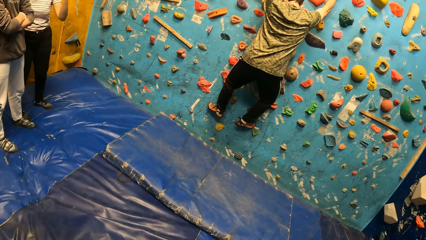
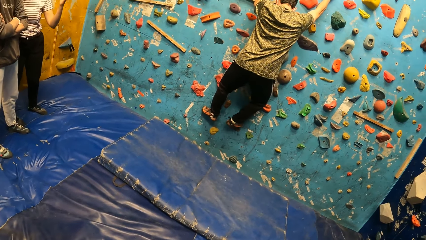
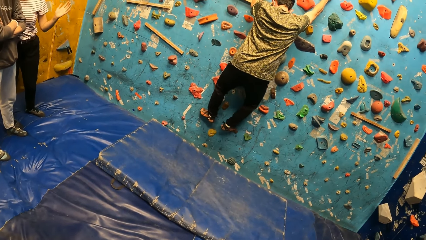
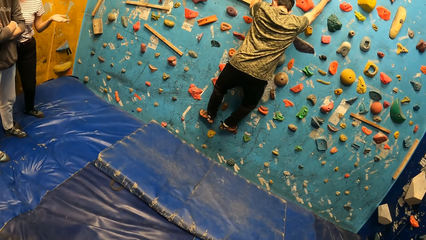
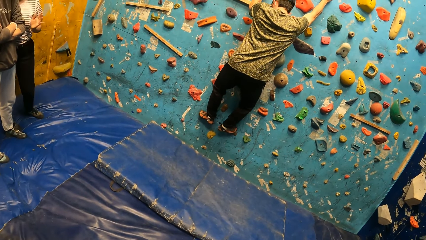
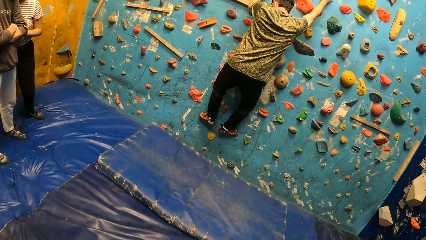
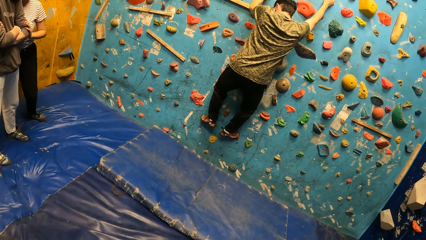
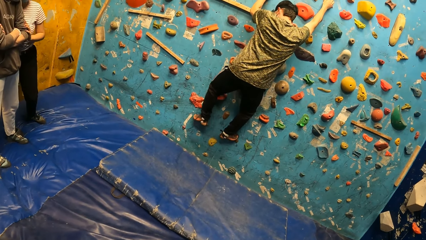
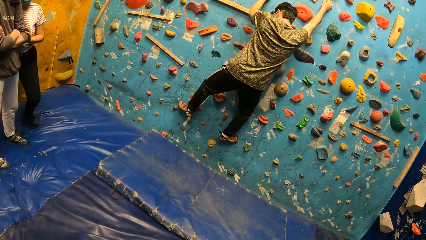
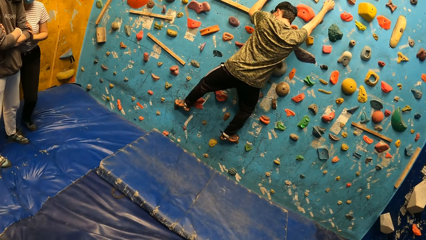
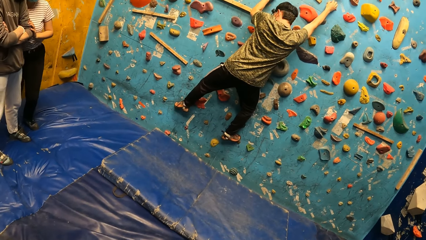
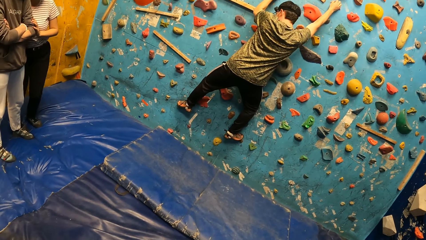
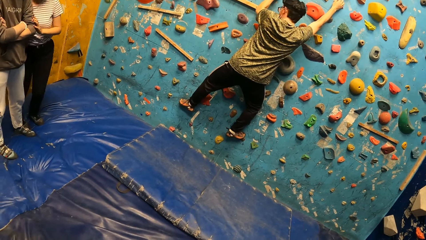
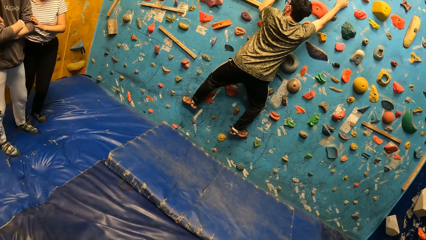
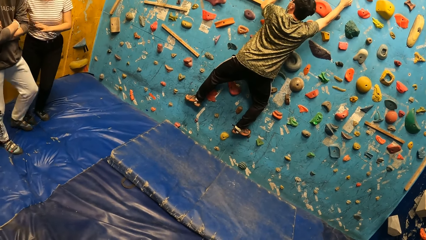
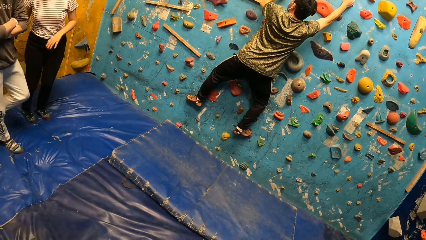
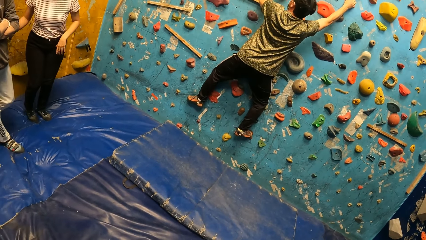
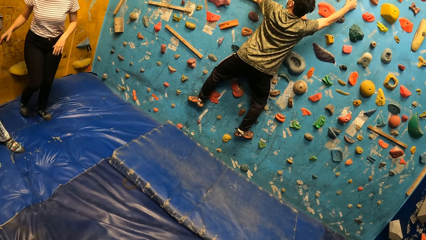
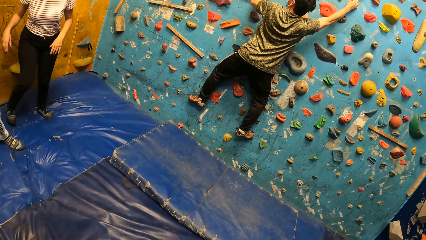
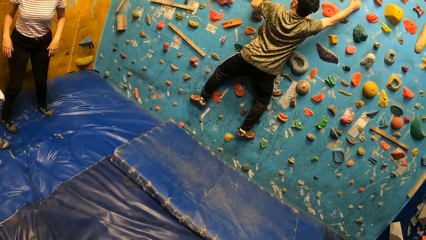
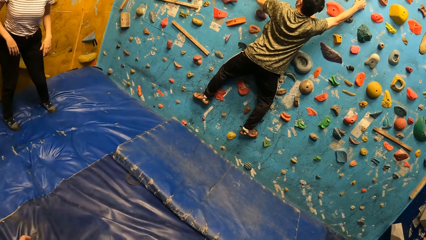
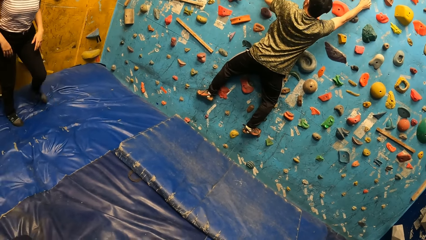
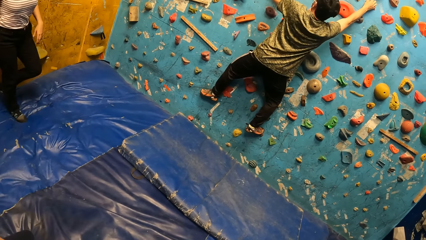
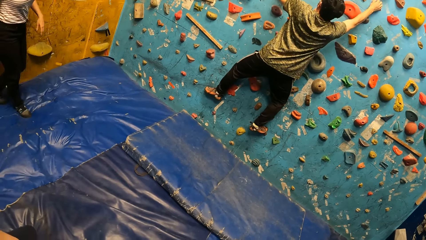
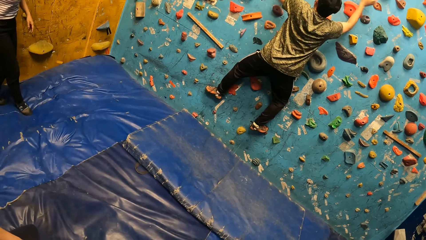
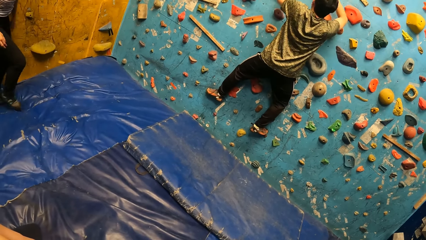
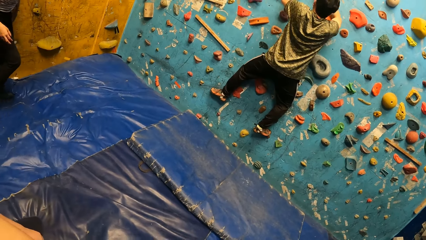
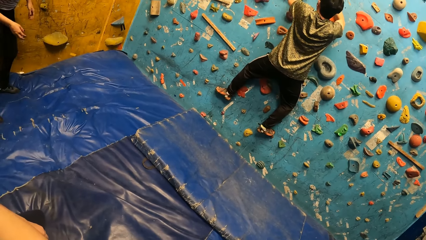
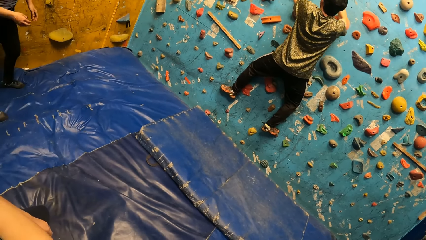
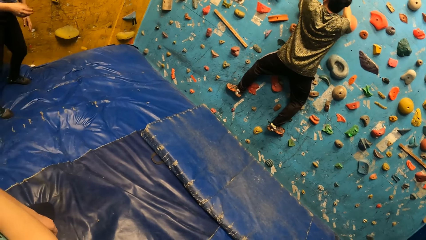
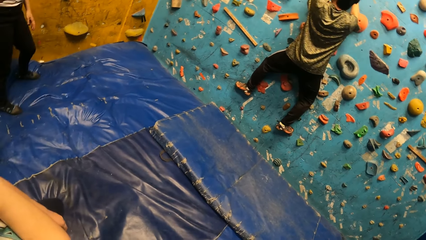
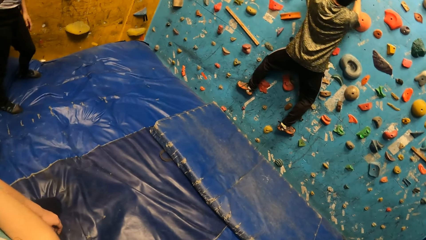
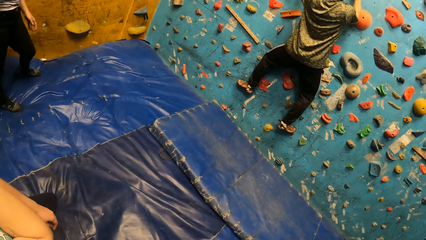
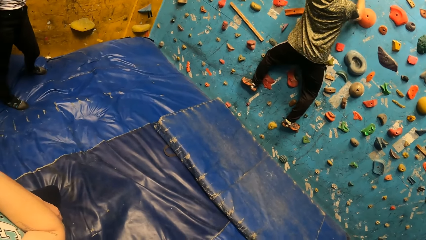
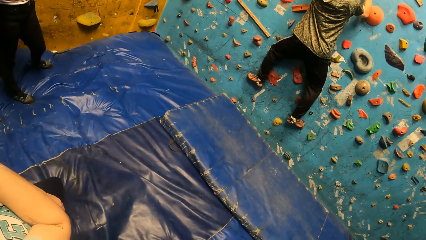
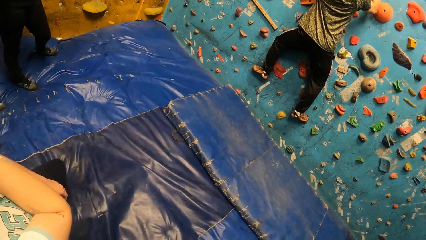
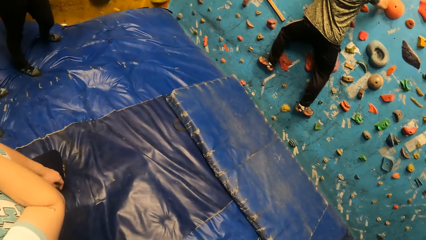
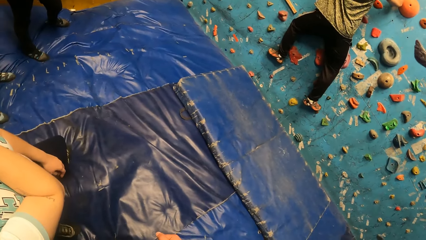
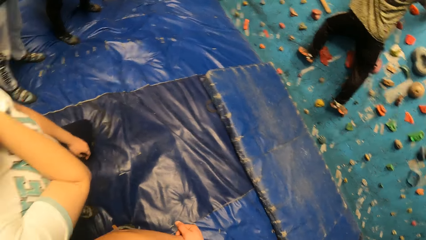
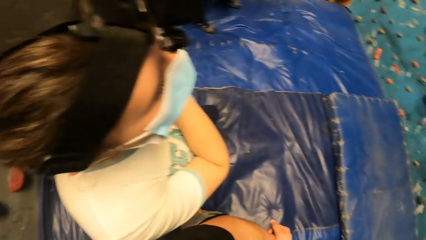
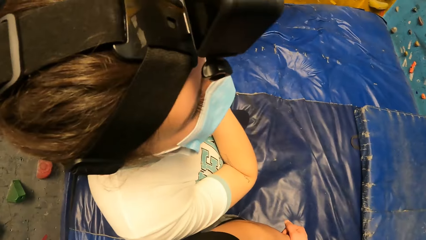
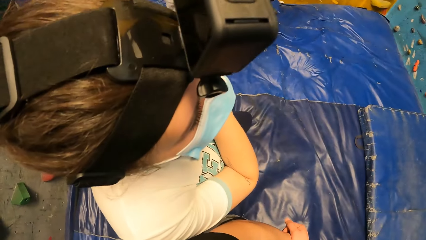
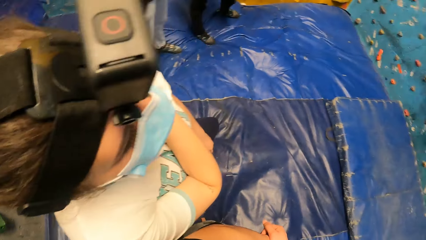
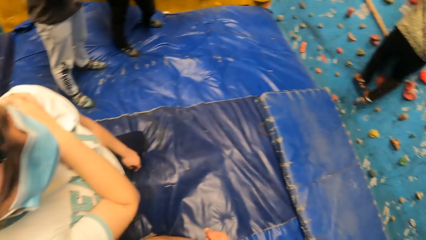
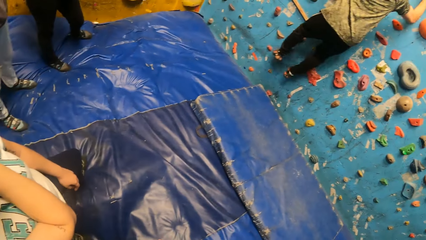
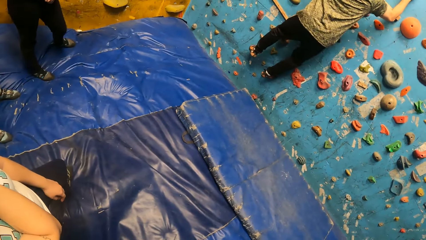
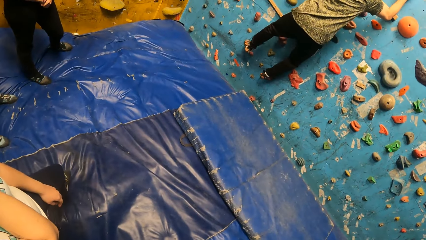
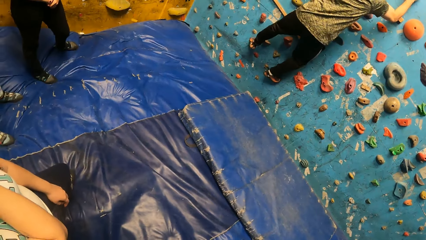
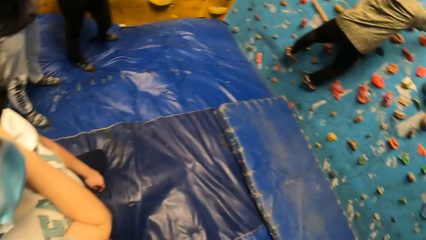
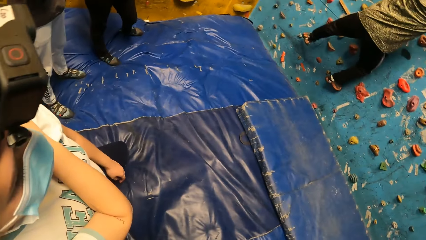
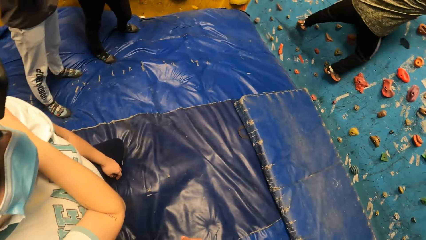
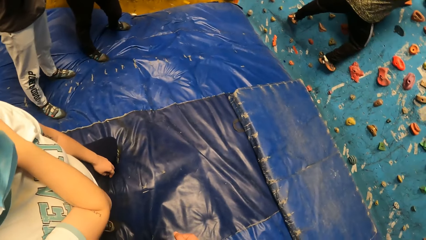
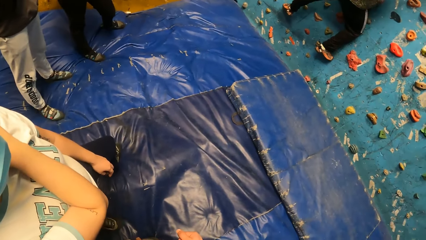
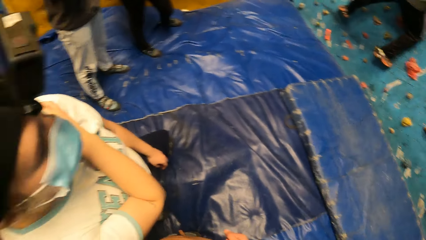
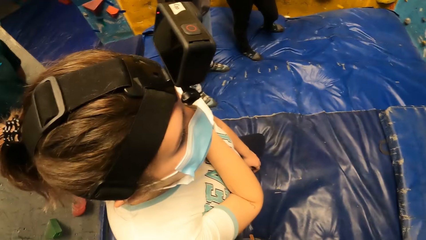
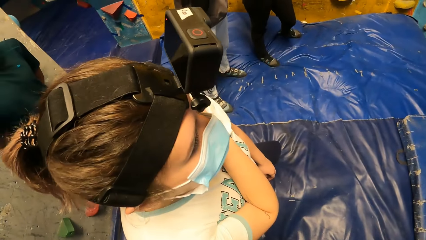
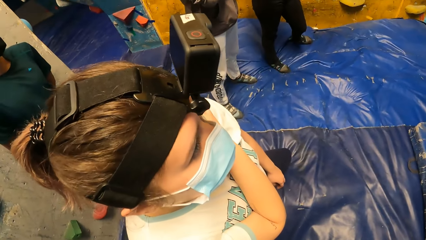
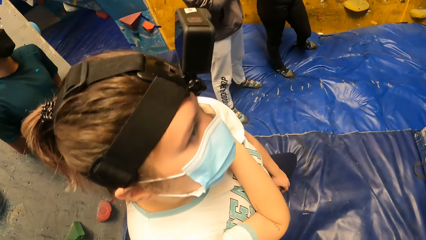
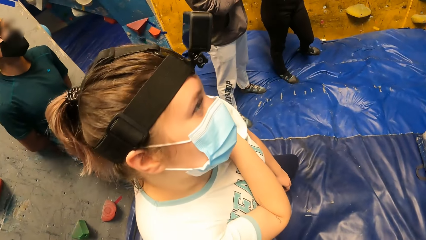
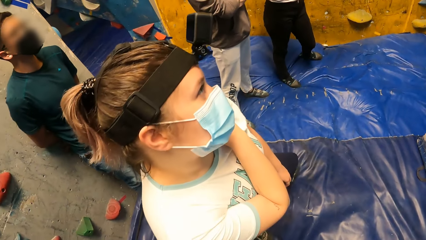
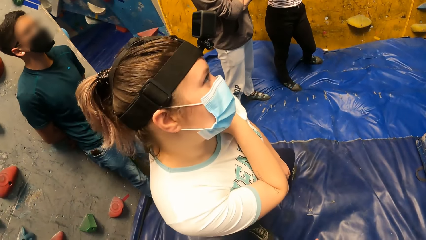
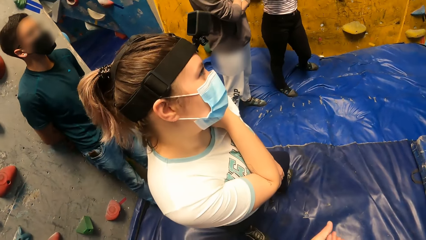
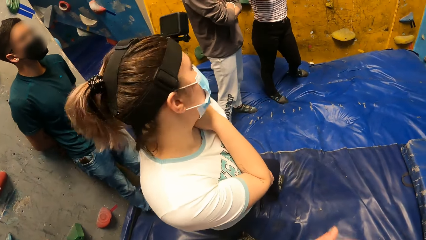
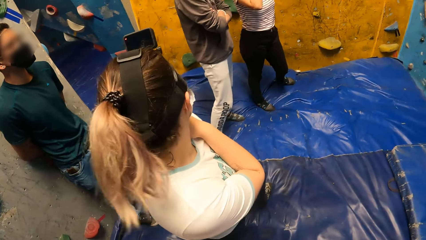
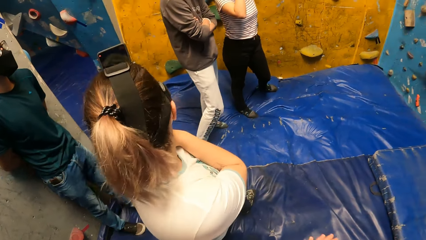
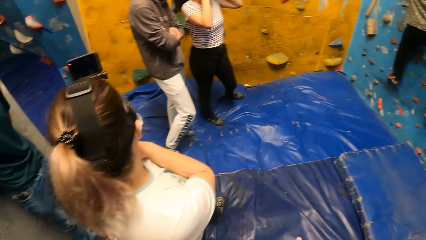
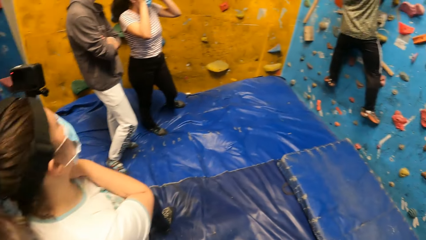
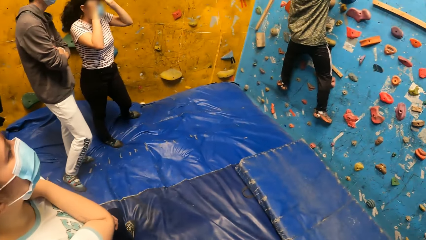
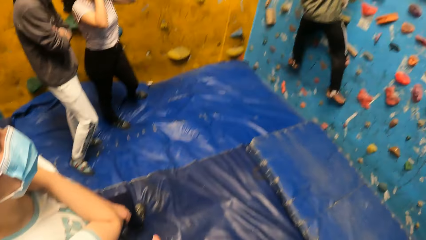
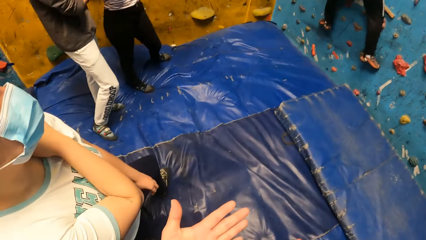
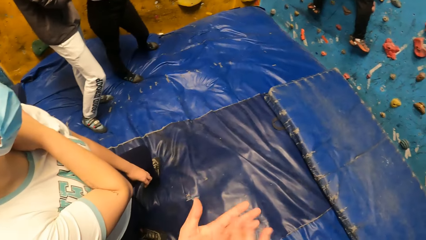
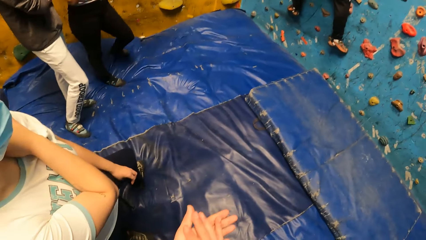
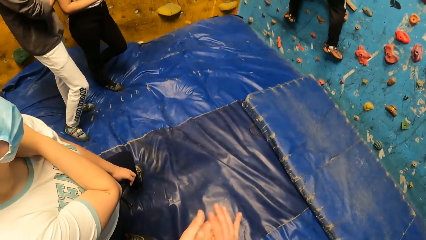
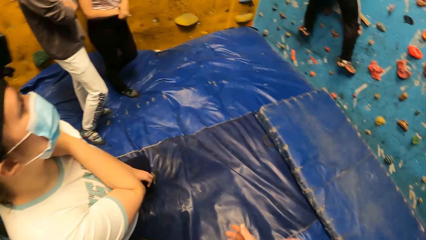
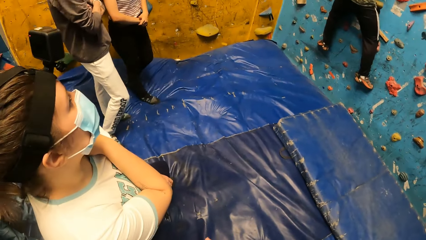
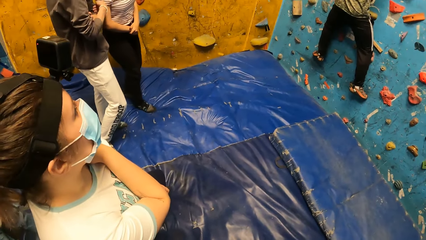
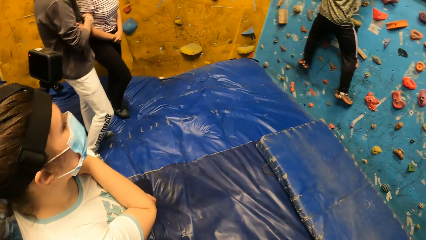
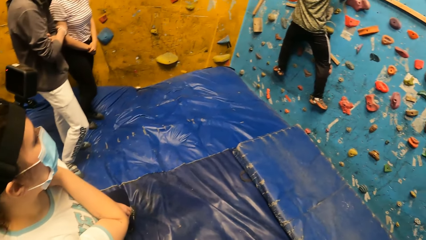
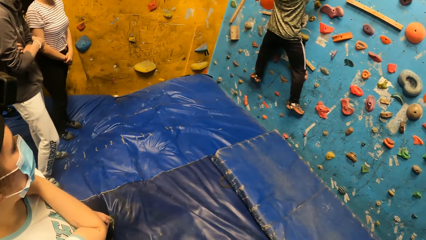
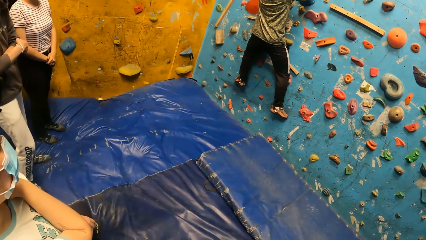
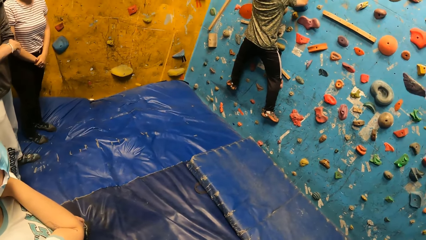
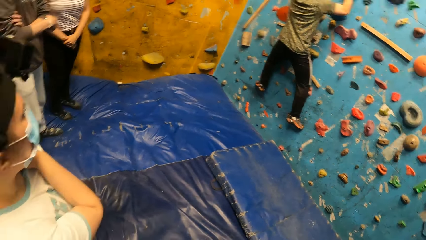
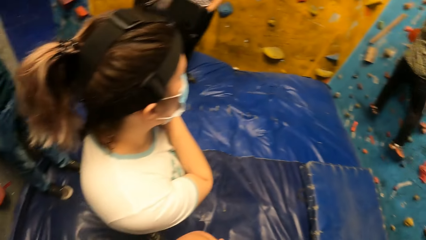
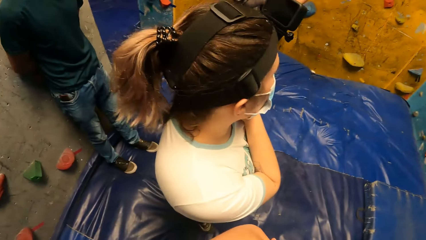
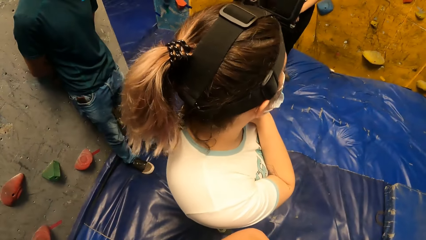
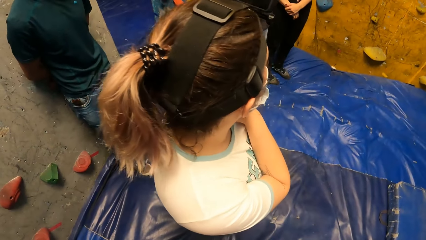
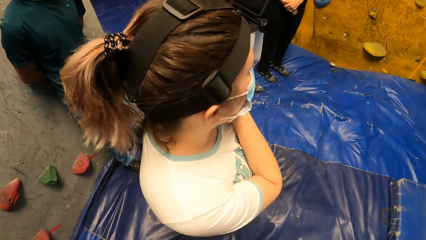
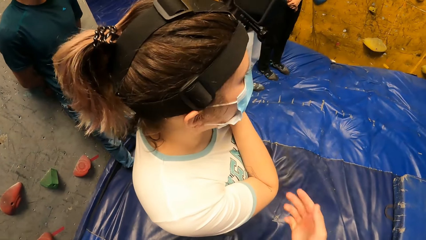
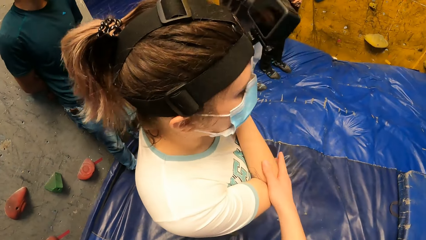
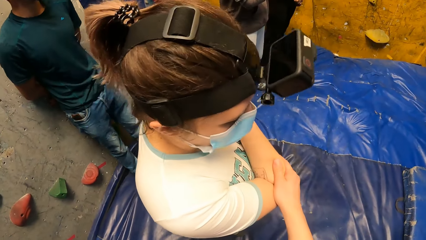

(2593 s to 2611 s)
A woman converses with a man in the climb wall room. Another man walks on the climb wall. The first man walks backwards in the climb wall room. The woman walks backwards in the climb wall room. The other man walks on the climb wall. The camera wearer turns around the room. He stares at a third man's activity. He looks at a lady. He rubs his hands to each other in the climb wall room. He turns around the room.
